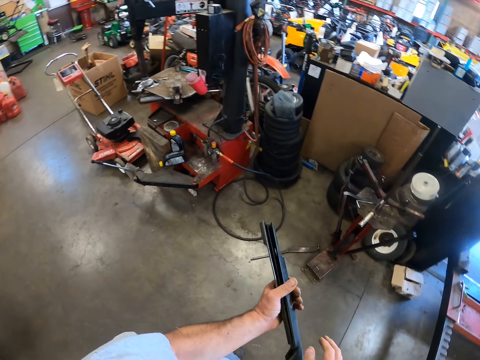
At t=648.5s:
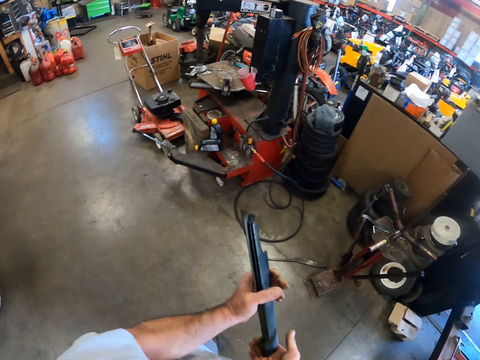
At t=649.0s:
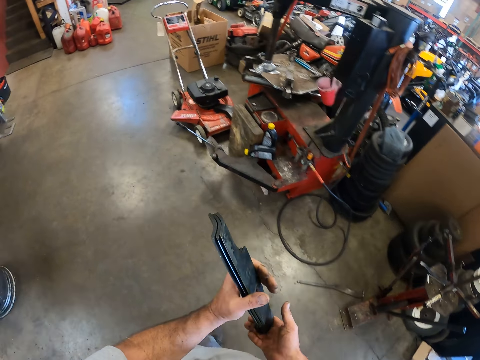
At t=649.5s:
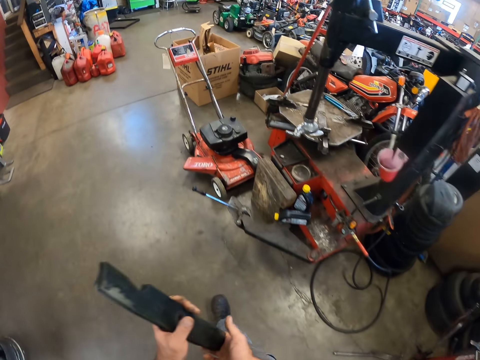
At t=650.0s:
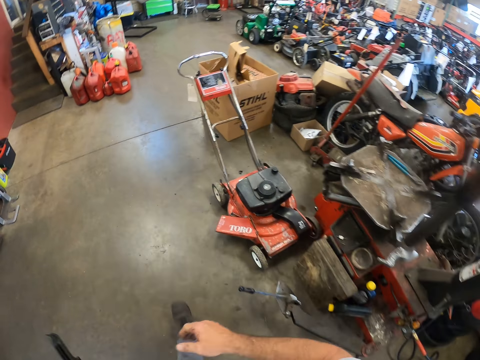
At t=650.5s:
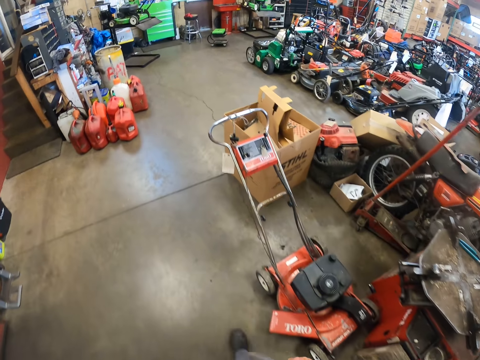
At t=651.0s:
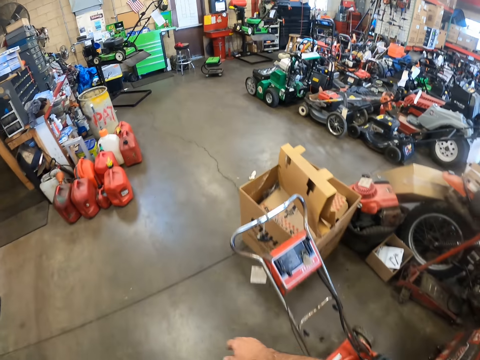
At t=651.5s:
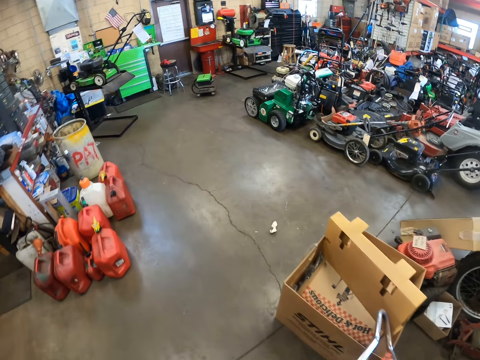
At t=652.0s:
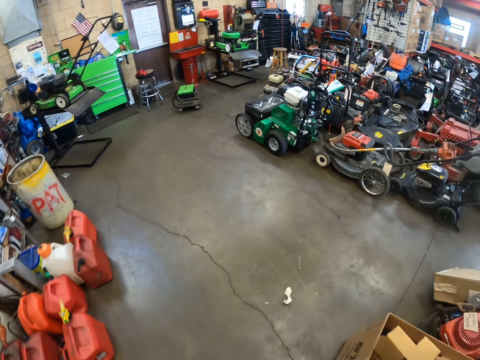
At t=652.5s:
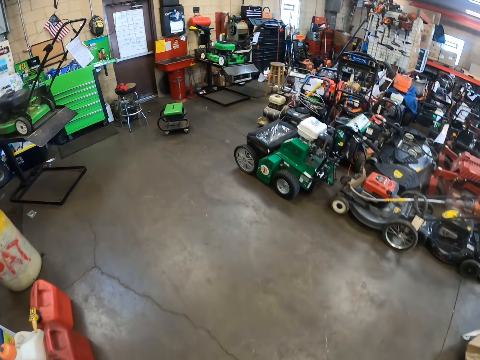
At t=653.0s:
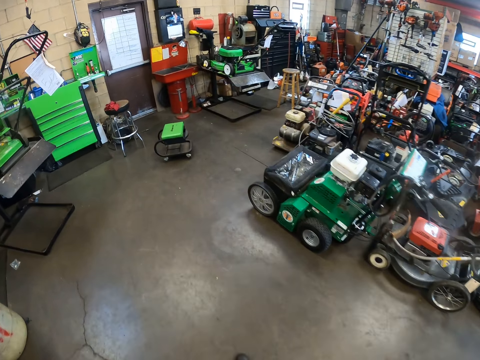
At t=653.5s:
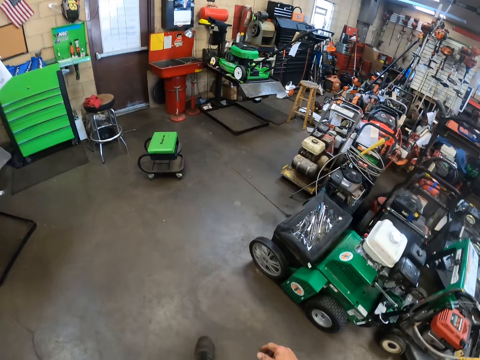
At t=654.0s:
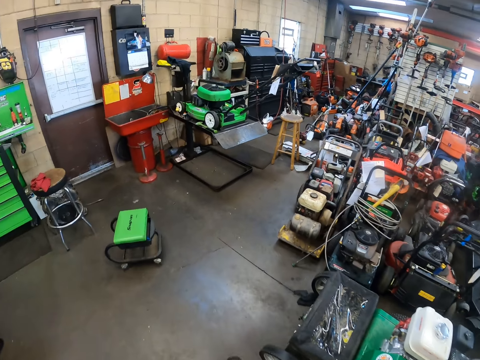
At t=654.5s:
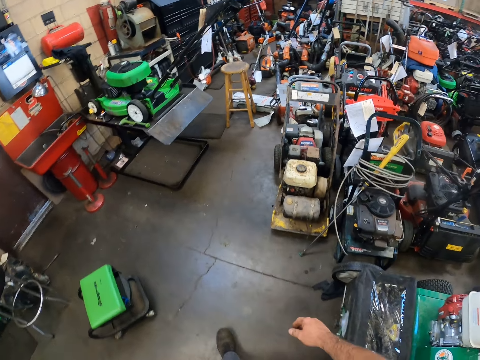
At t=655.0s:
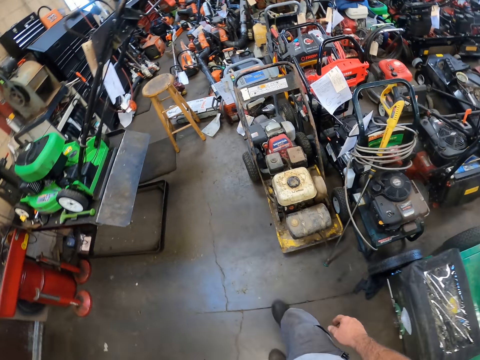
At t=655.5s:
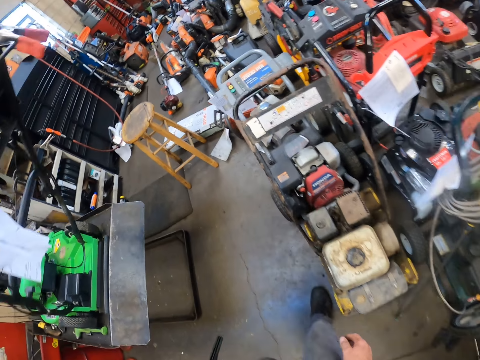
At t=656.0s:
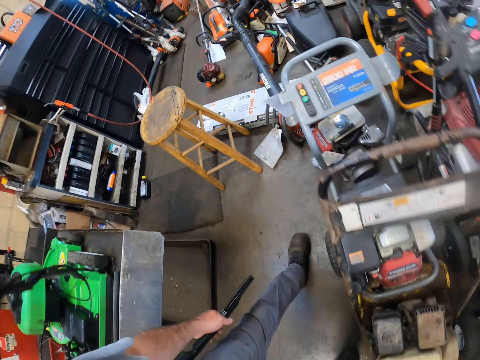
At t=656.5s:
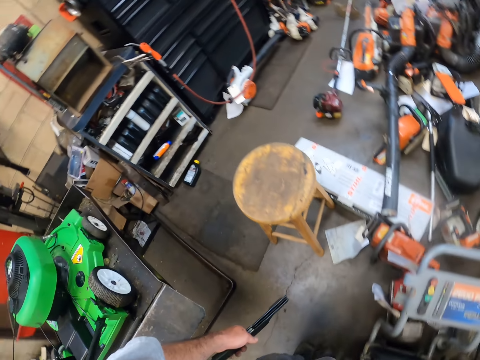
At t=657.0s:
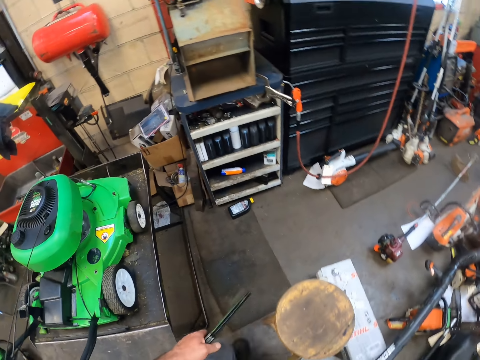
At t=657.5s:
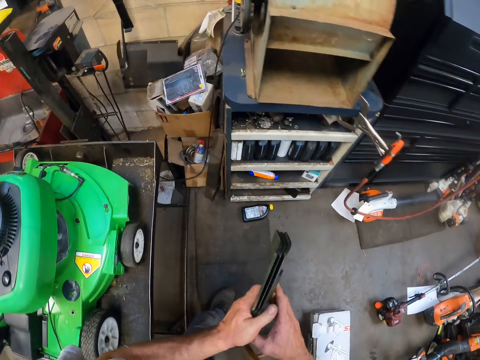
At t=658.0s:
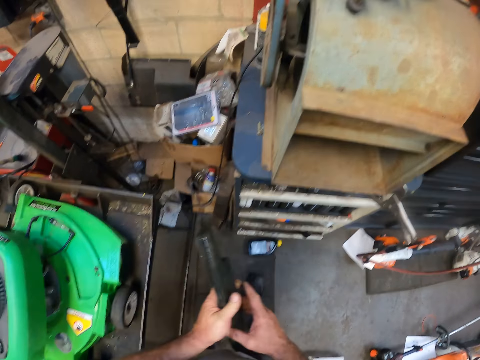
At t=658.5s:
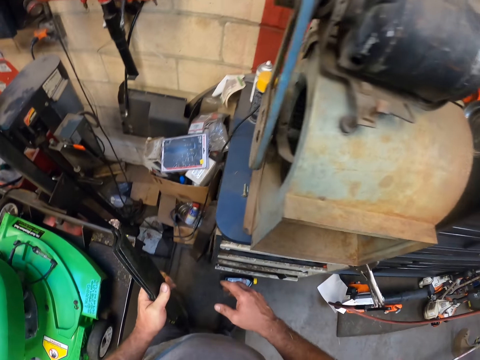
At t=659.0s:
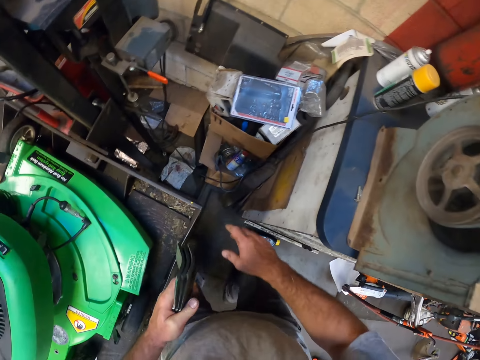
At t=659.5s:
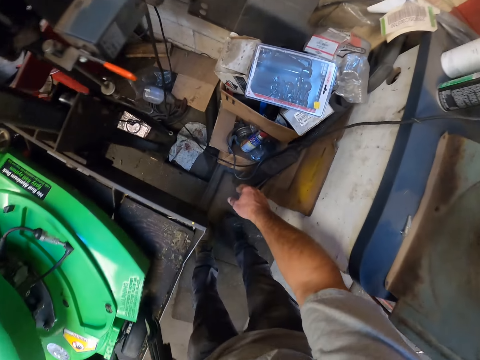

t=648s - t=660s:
The camera wearer walks inside a warehouse.

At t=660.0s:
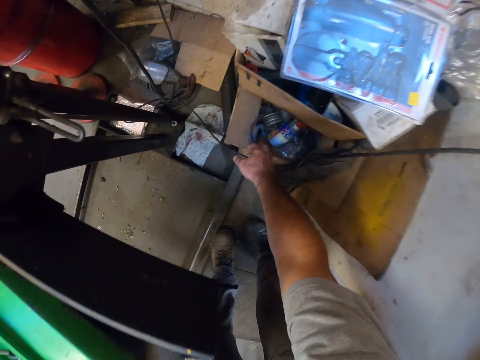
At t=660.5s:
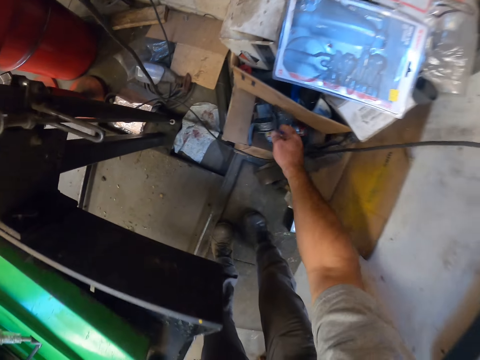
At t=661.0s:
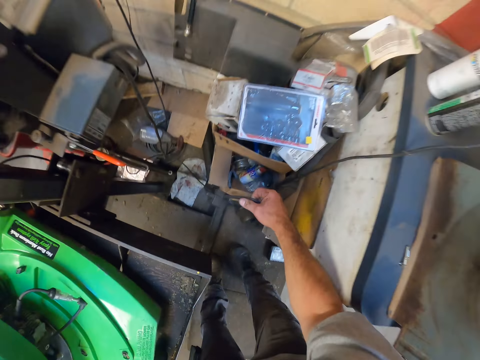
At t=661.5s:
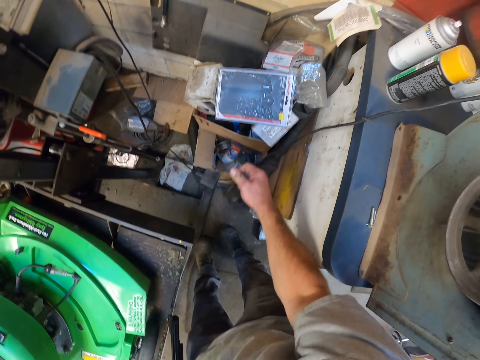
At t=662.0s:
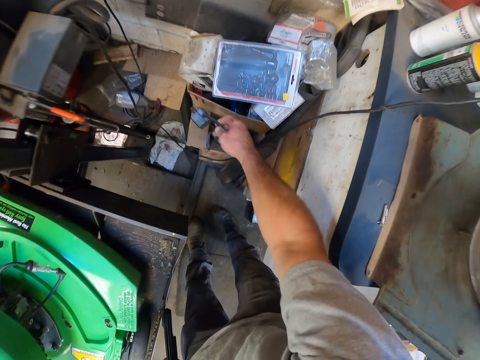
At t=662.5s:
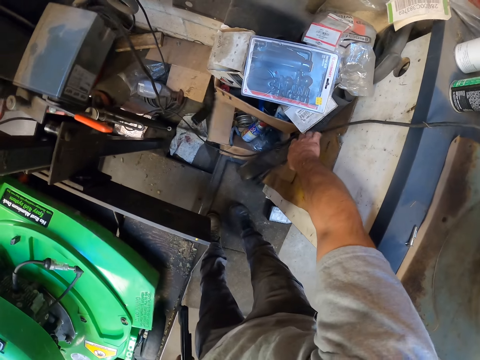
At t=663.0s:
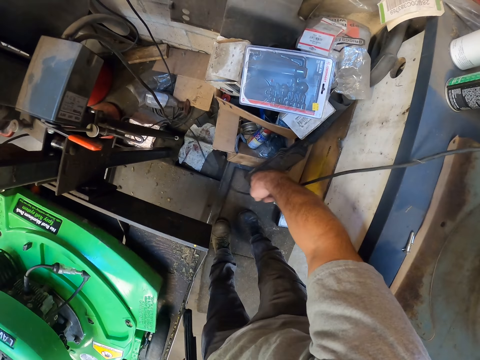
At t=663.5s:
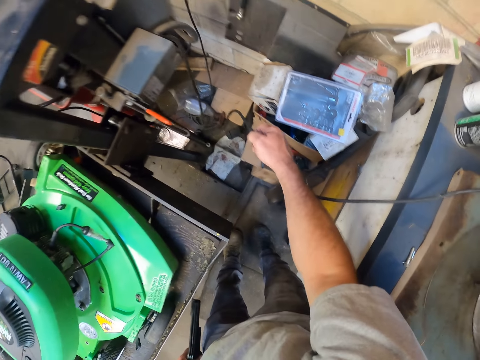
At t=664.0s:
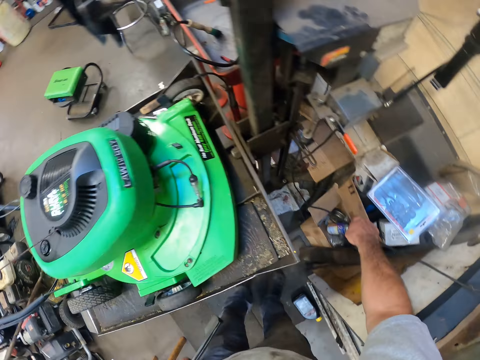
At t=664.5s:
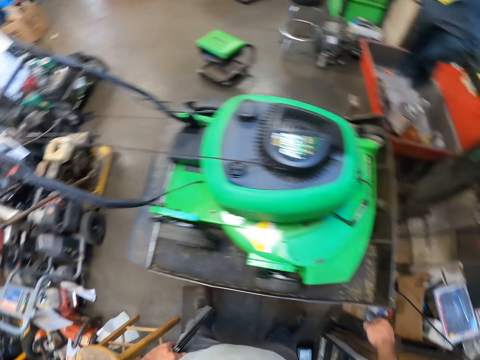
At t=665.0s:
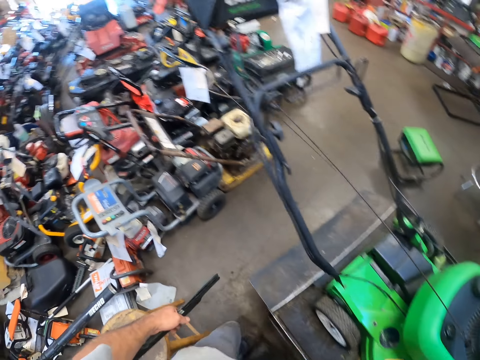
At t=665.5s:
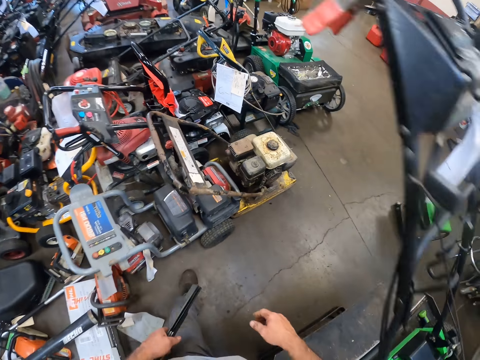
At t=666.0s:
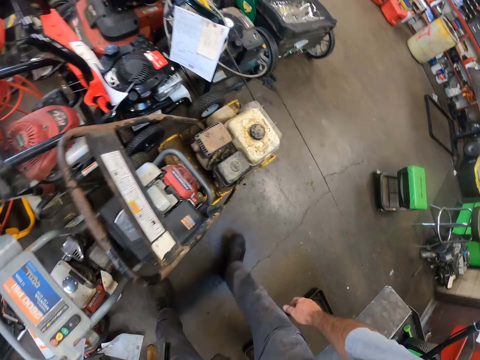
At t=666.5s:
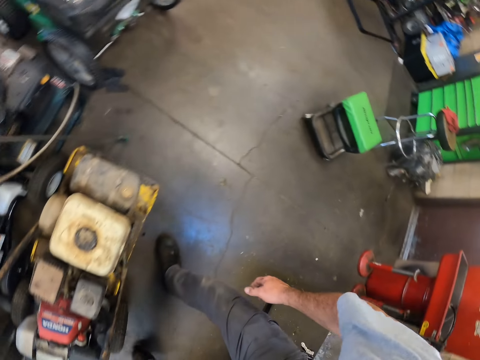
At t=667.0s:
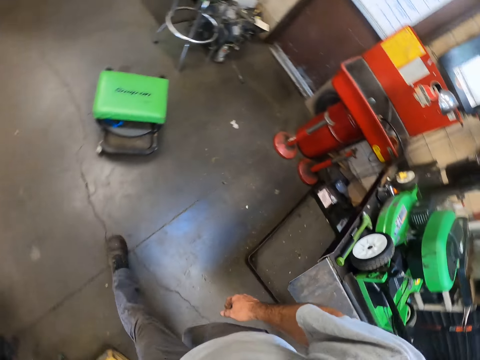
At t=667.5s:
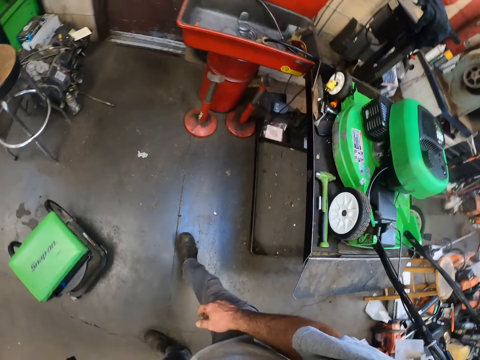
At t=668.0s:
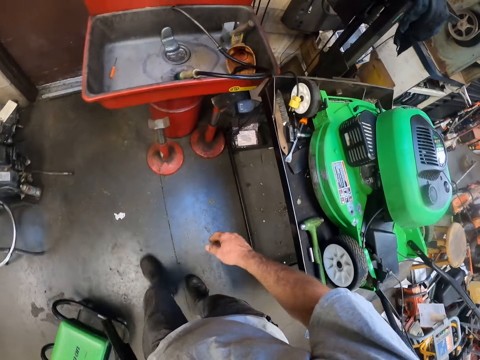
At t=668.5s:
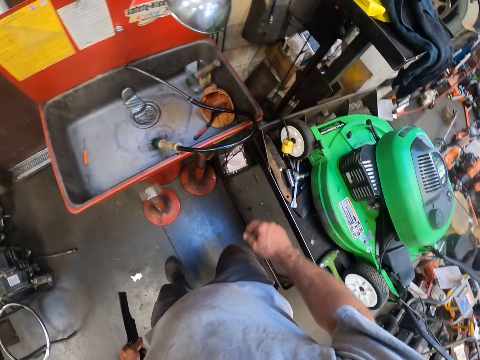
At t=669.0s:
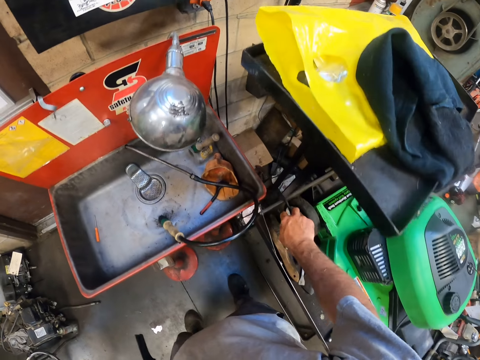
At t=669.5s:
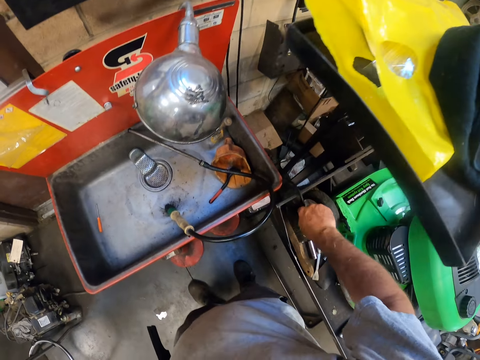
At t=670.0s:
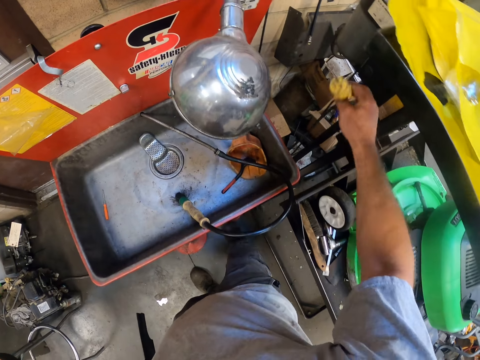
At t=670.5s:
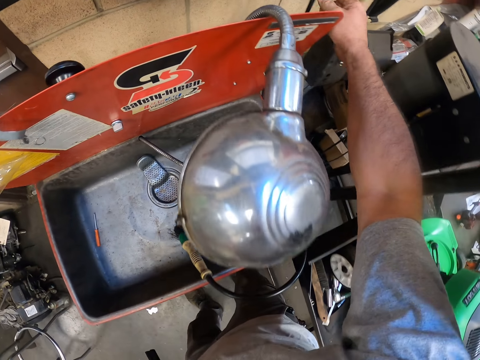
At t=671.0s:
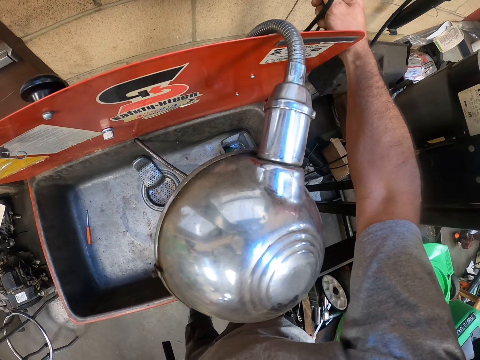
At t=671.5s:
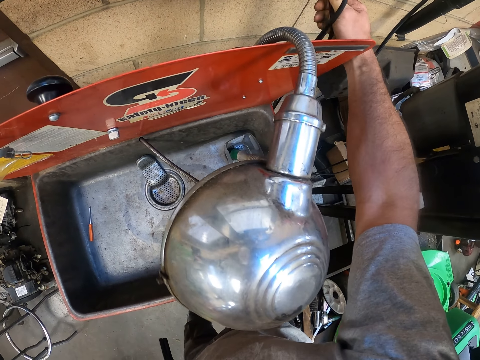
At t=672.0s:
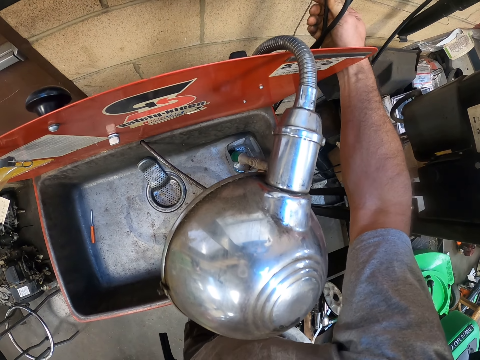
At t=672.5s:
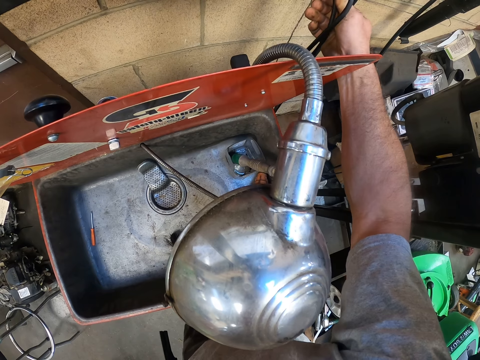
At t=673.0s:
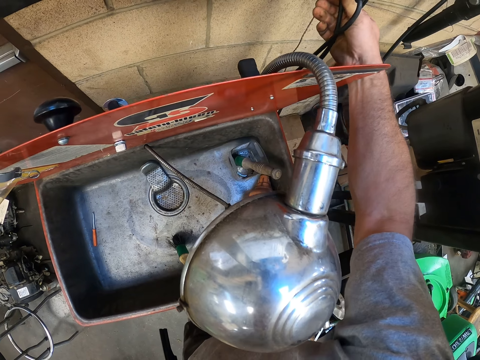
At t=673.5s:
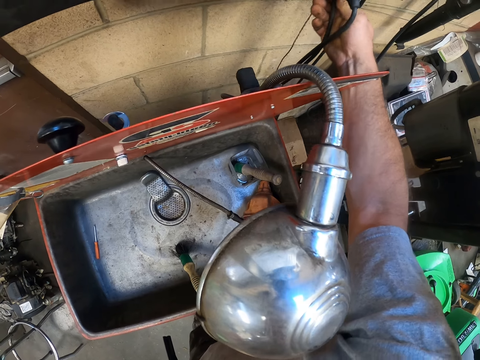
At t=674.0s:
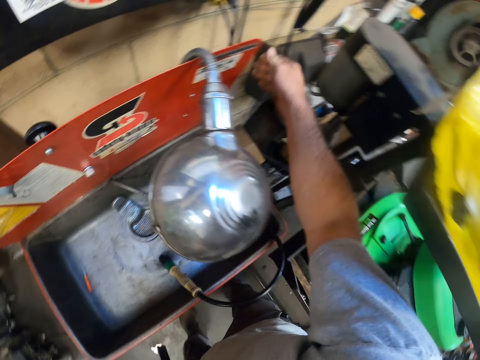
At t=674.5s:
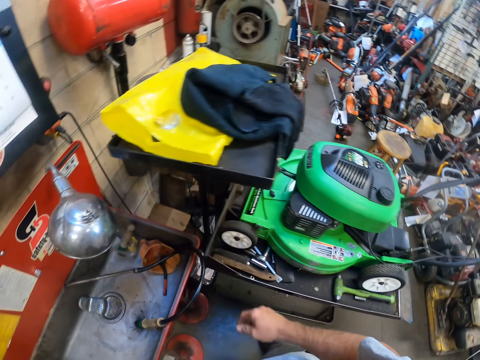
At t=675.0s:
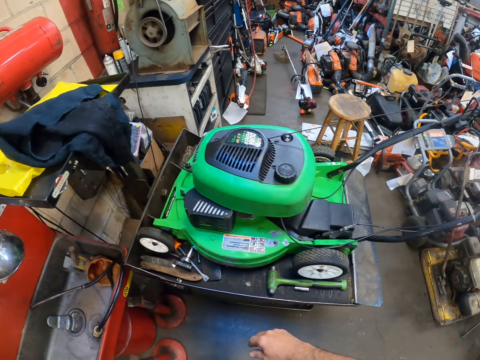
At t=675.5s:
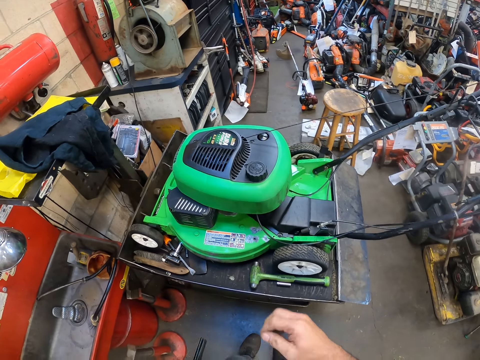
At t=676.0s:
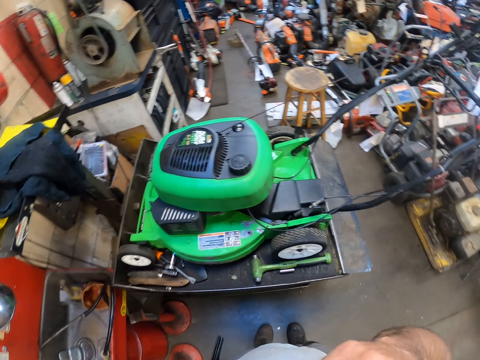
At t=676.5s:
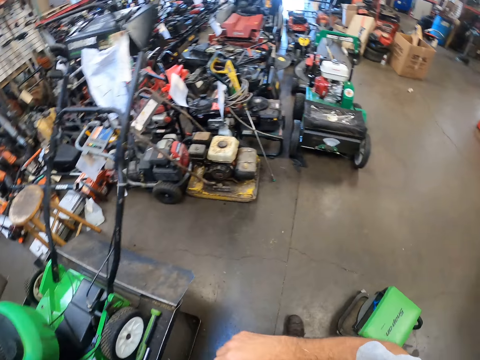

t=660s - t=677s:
The camera wearer takes up a switch or cable from a box. They drop the switch. They hold a wire. They pick up a cable and leave the cable. They walk around the warehouse. They pick up a plug from a table. They connect the plug to a switch on the wall. They walk around the warehouse again.
